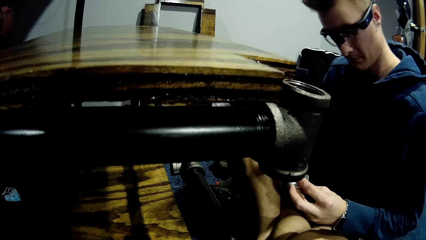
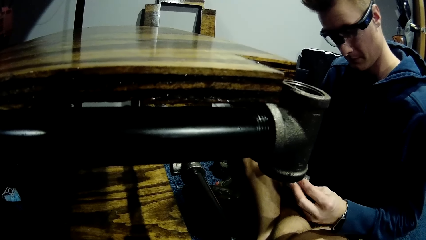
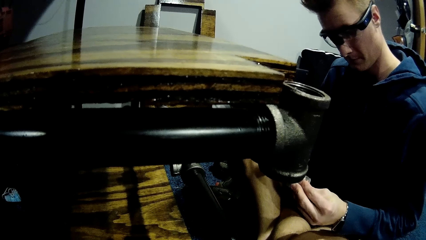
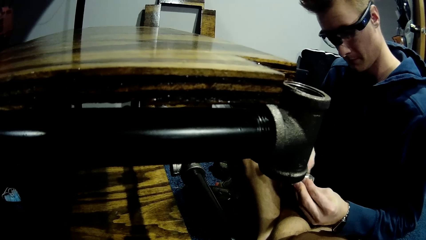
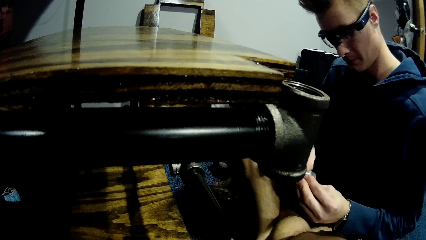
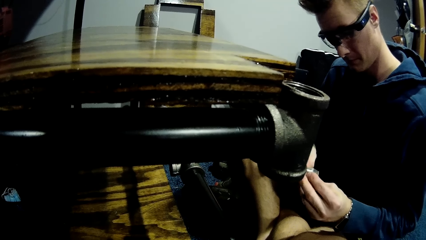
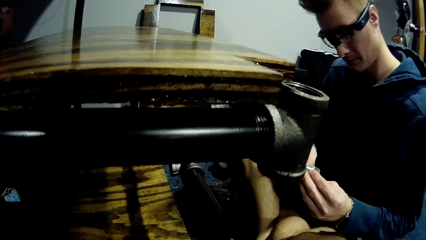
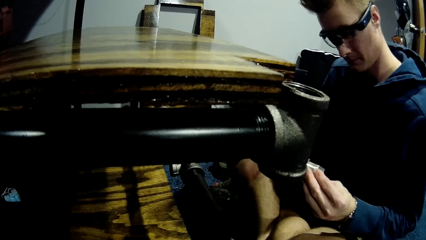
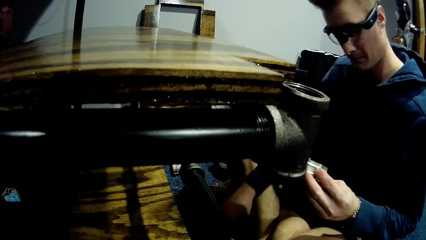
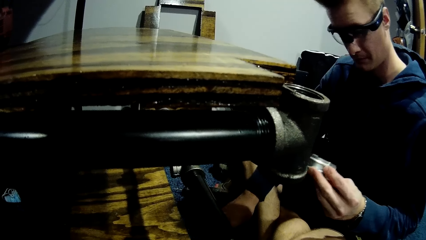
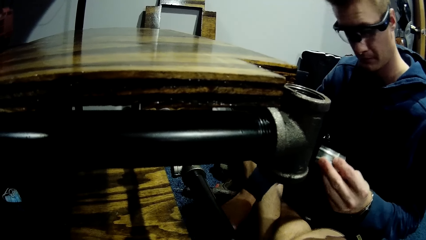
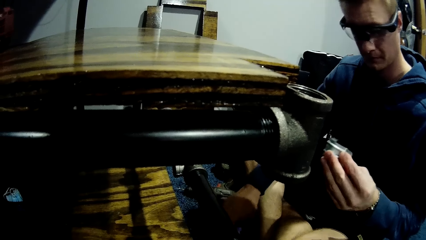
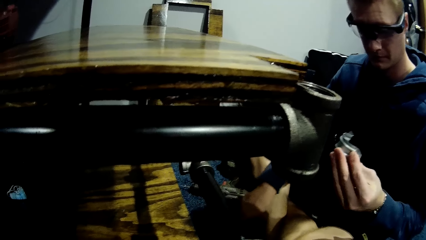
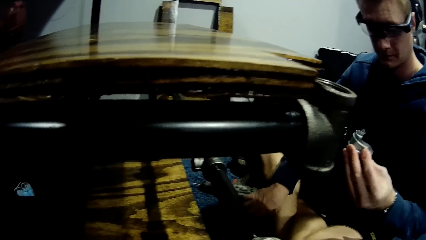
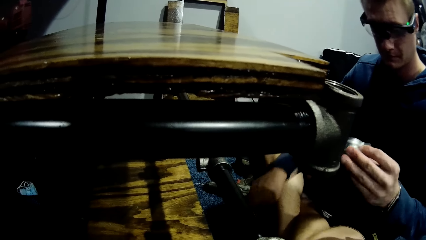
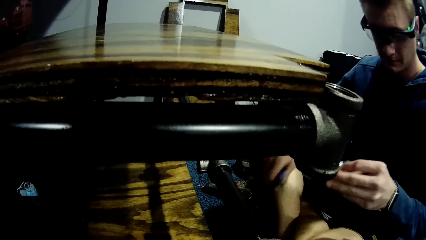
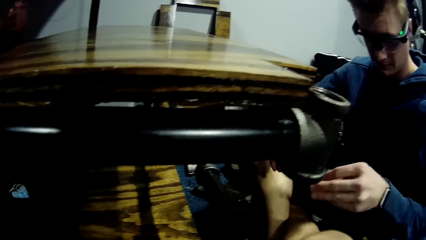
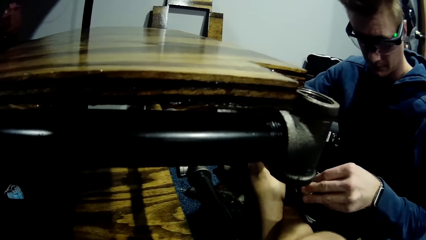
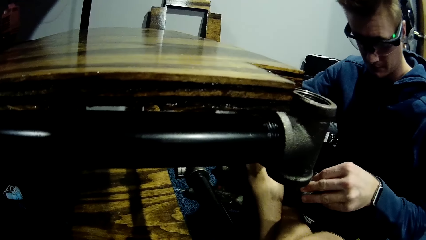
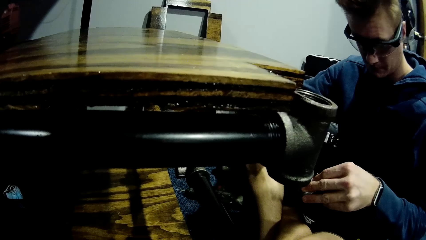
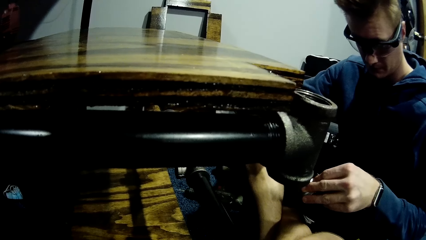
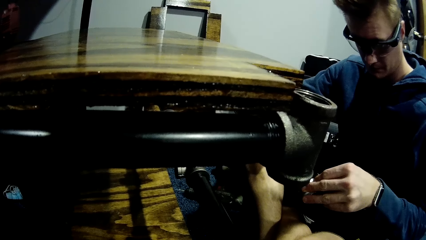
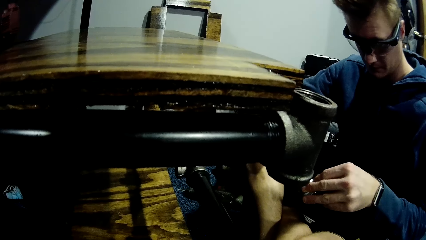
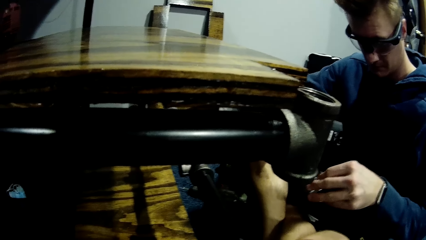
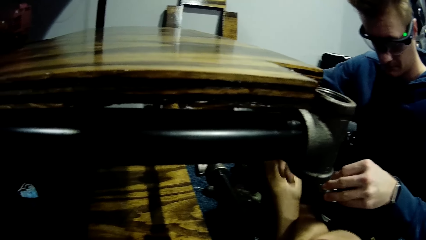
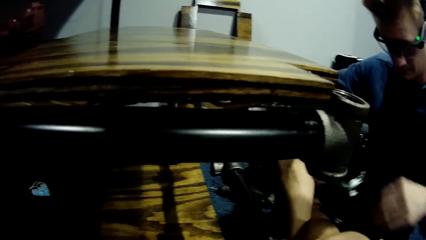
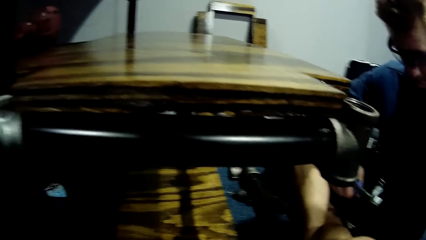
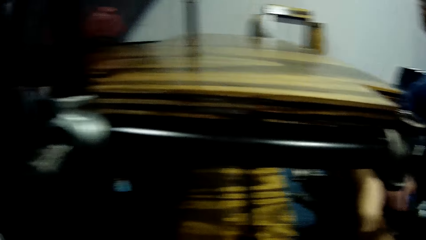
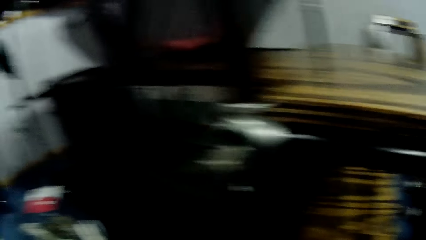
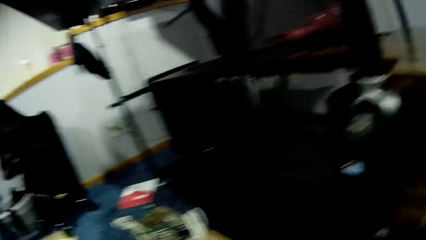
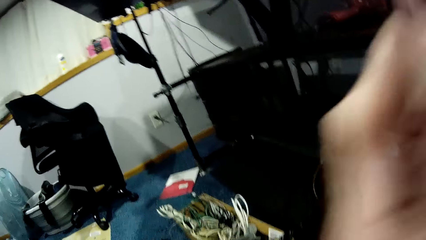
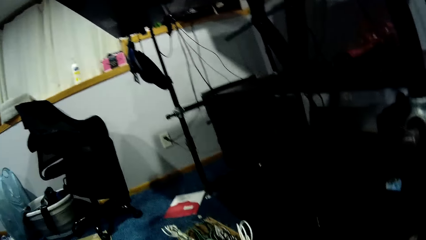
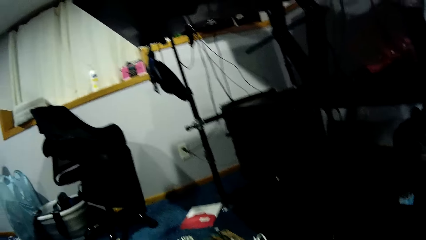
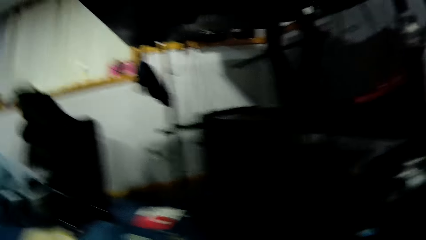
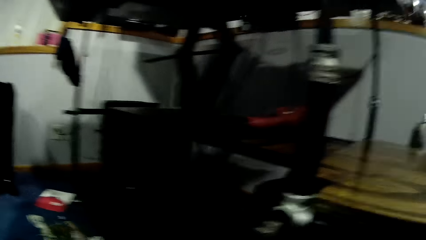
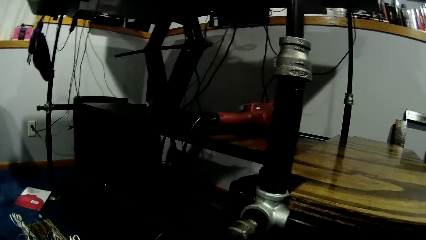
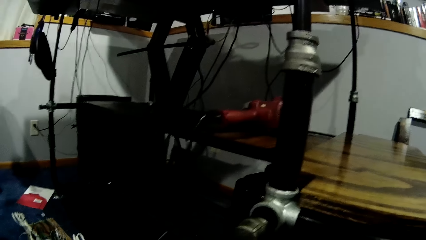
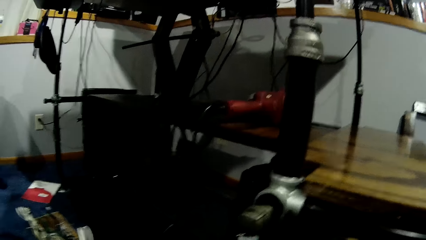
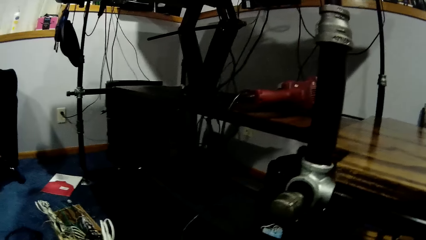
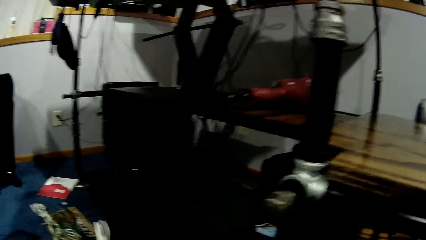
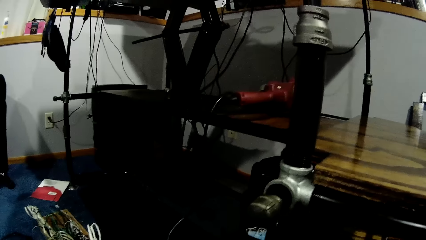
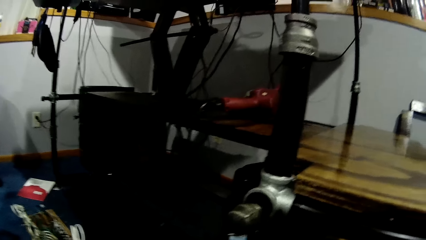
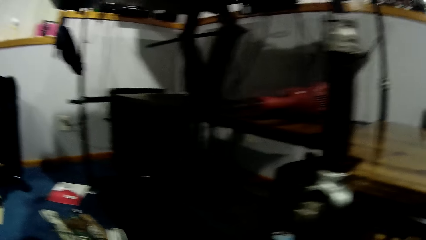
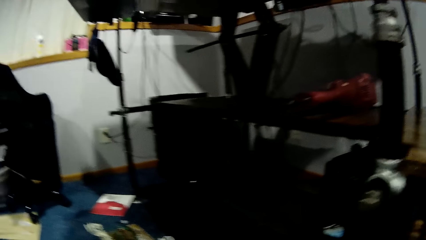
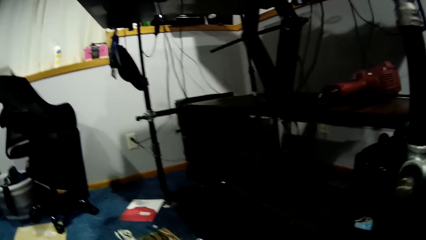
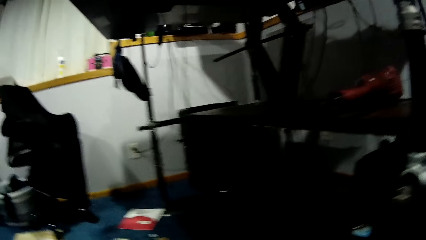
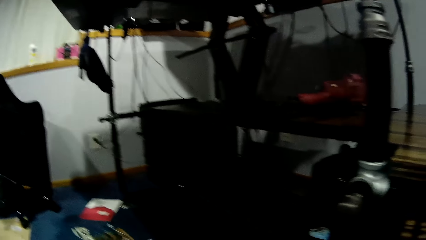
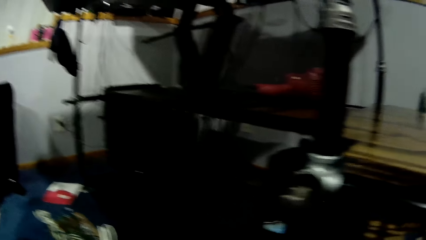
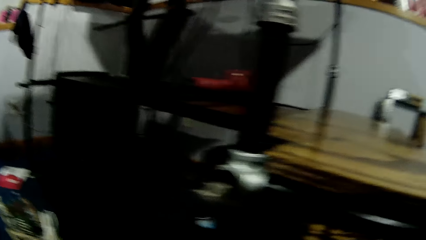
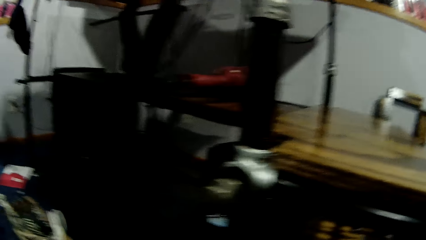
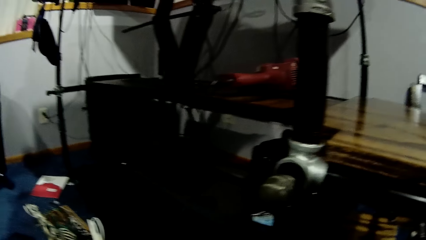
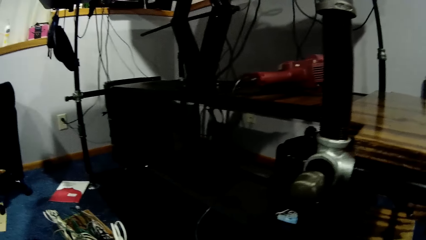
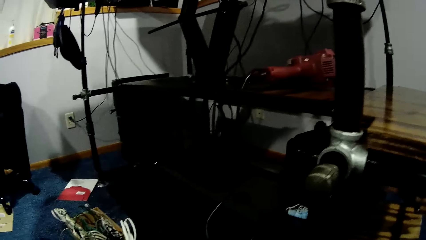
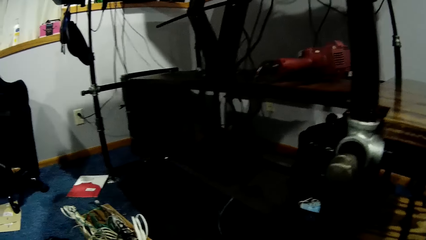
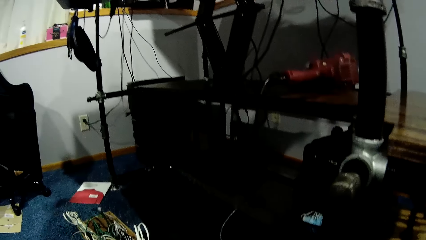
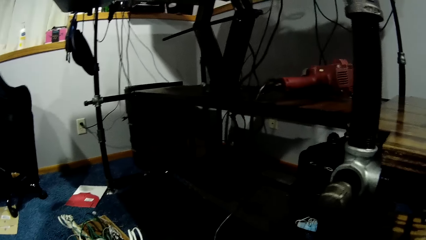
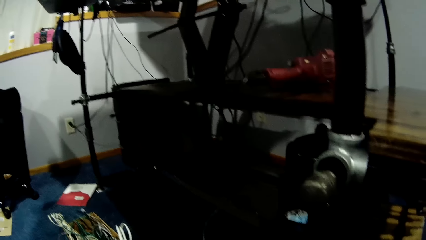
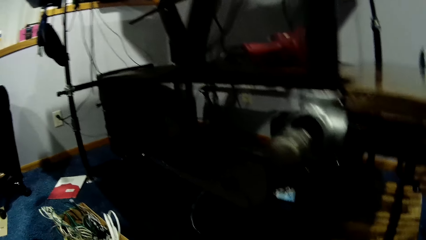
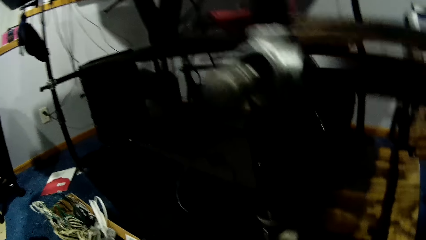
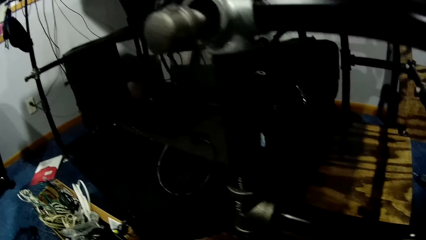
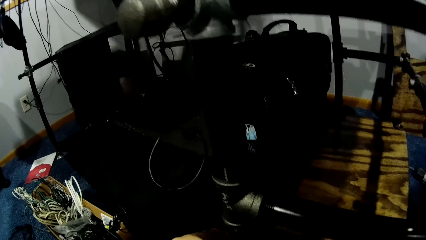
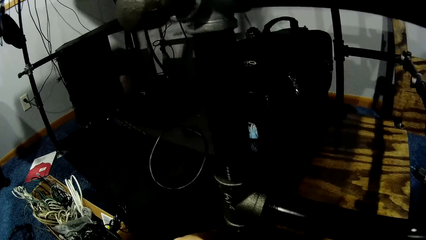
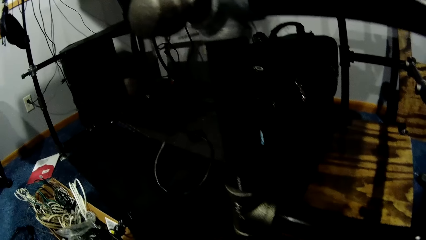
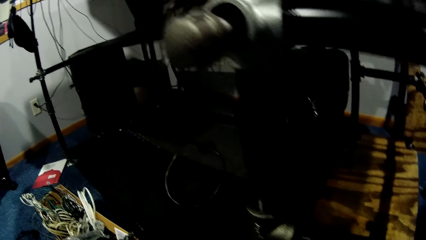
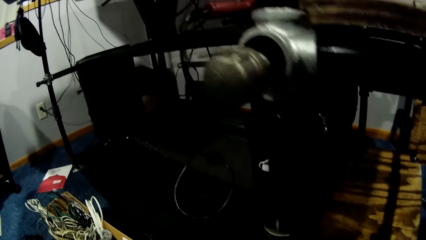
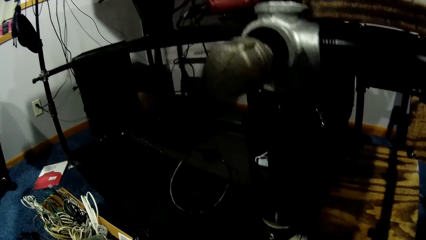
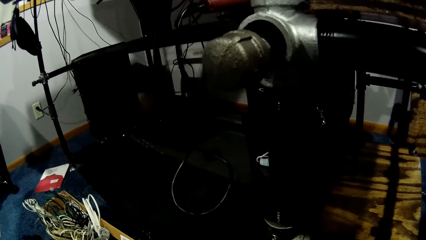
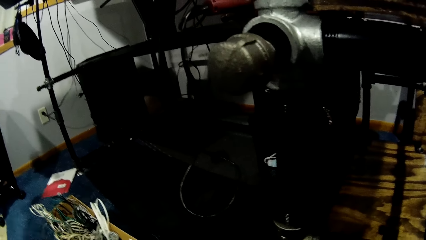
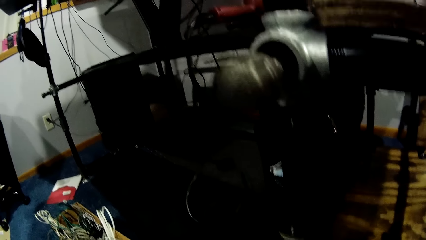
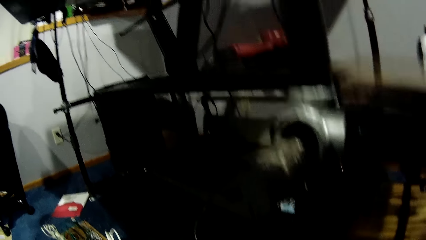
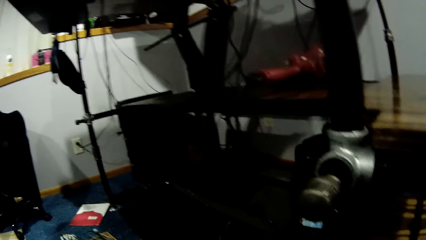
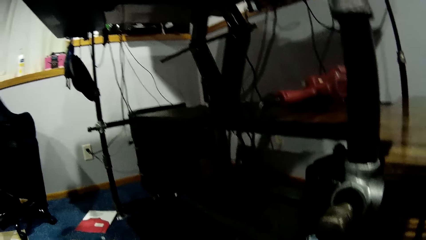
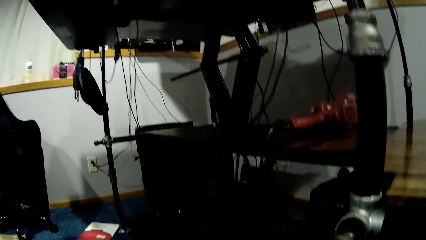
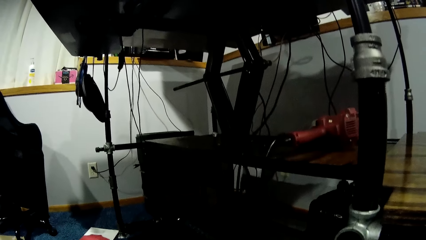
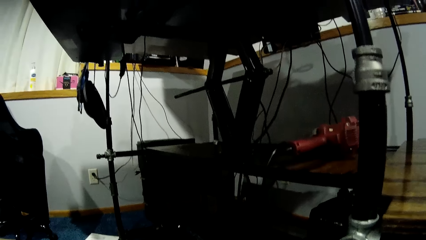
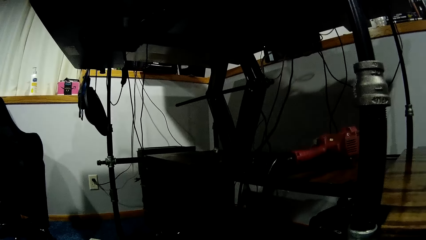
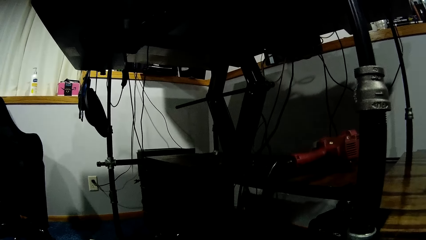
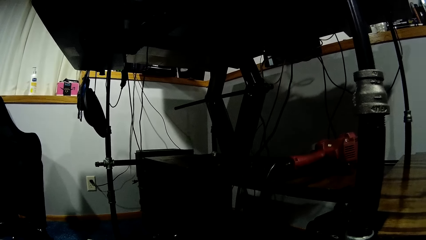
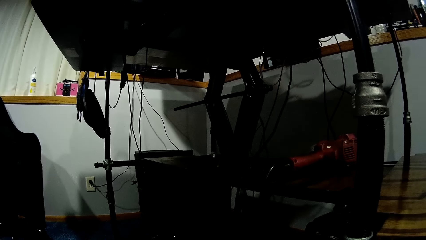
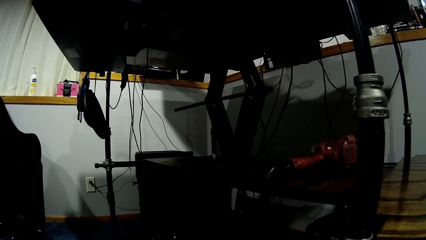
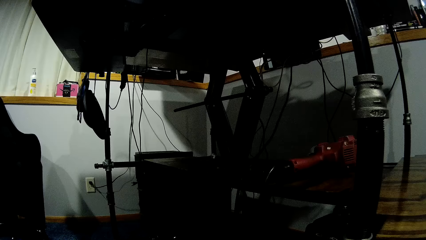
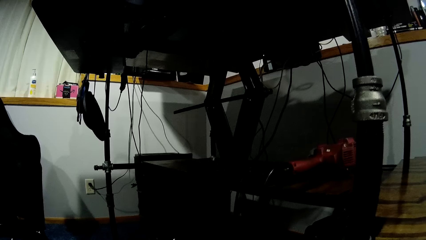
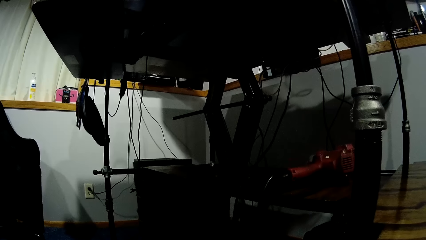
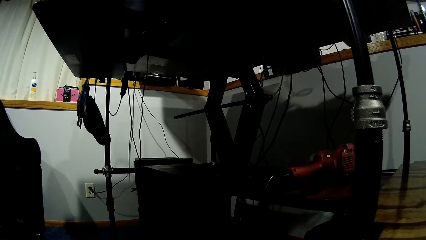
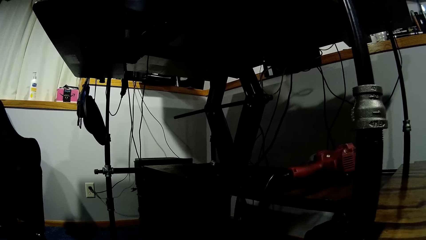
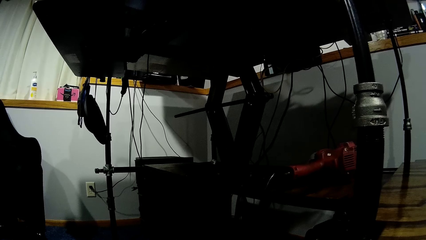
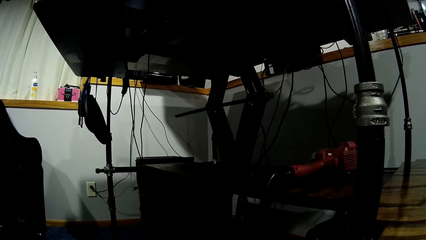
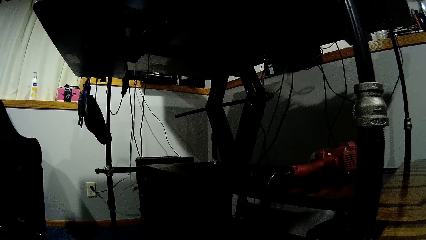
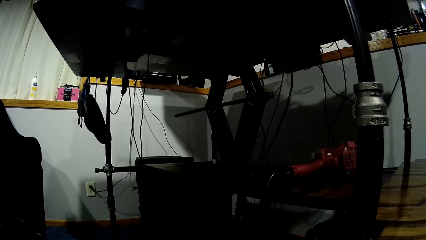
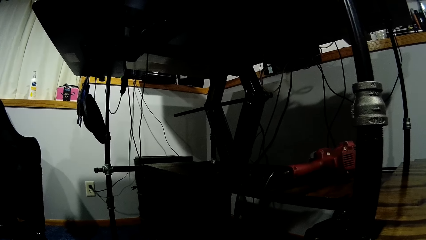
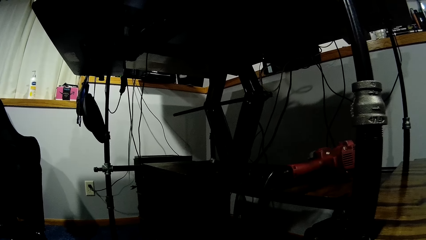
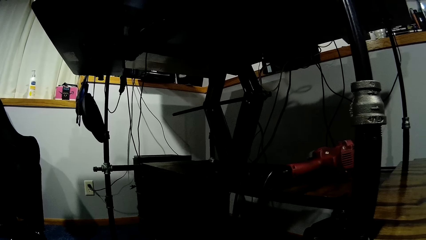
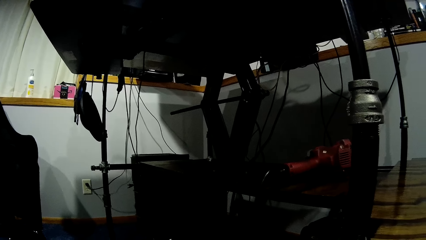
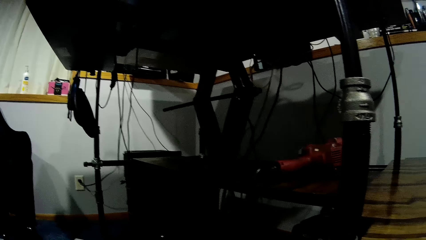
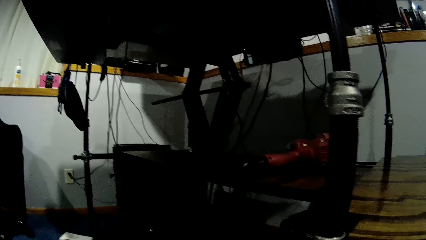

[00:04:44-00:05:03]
The man picks up a plier from the floor with his right hand. The man fixes the metal pipe and the bolt in his left hand with the plier in his right hand. The camera wearer stares at the shelf. They adjust the camera. They stare at the shelf.
